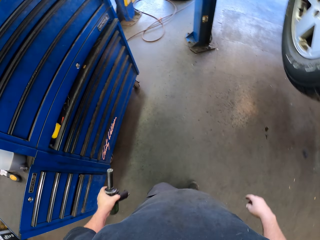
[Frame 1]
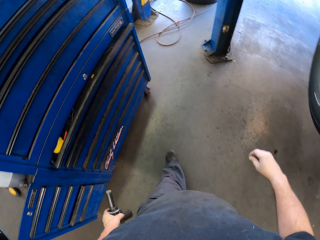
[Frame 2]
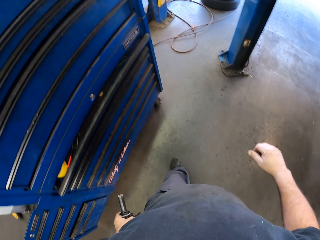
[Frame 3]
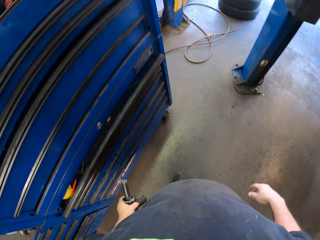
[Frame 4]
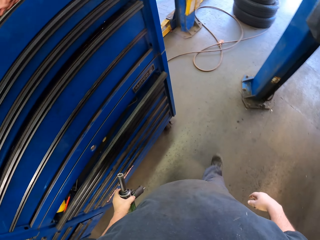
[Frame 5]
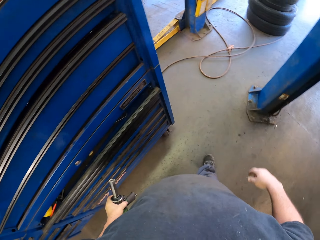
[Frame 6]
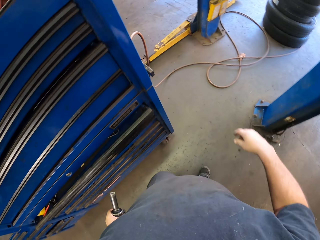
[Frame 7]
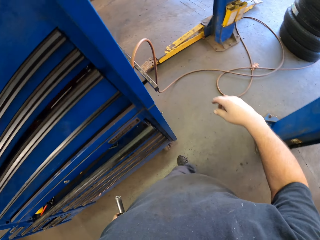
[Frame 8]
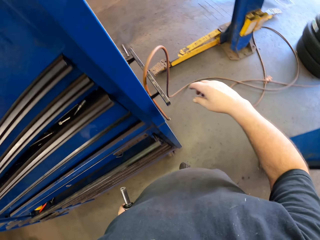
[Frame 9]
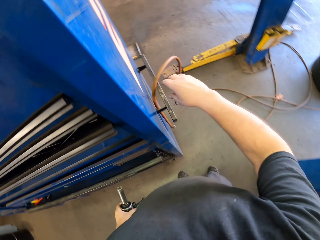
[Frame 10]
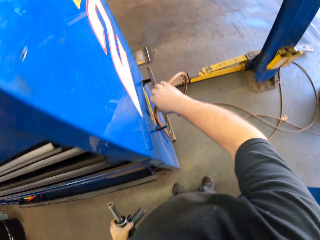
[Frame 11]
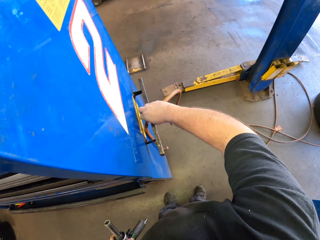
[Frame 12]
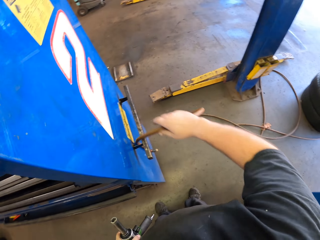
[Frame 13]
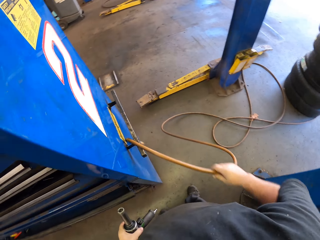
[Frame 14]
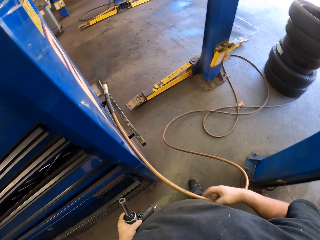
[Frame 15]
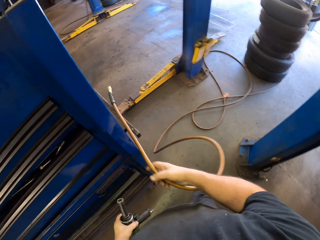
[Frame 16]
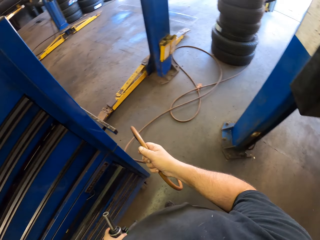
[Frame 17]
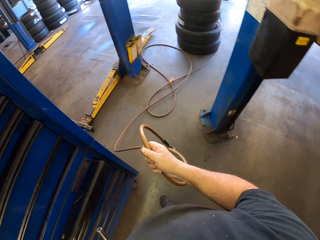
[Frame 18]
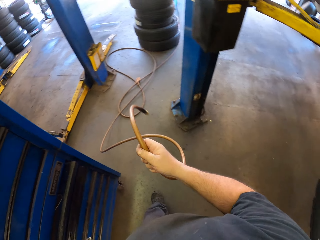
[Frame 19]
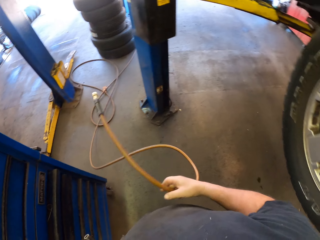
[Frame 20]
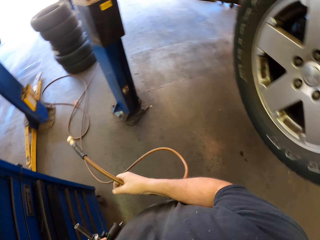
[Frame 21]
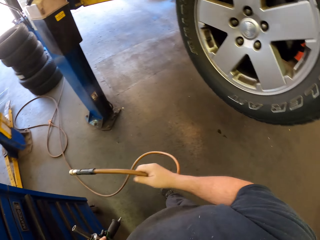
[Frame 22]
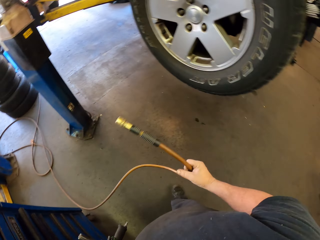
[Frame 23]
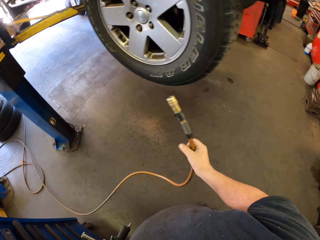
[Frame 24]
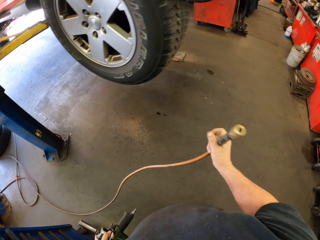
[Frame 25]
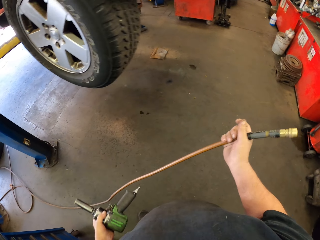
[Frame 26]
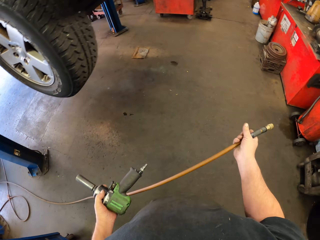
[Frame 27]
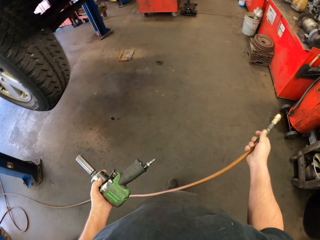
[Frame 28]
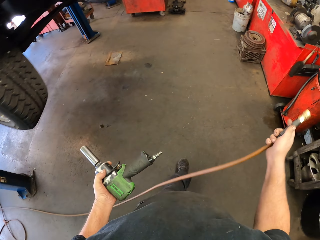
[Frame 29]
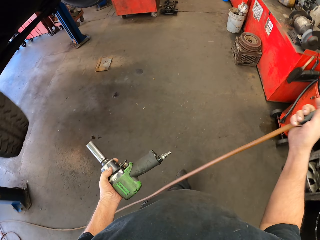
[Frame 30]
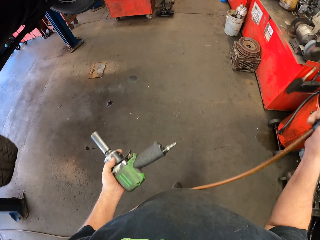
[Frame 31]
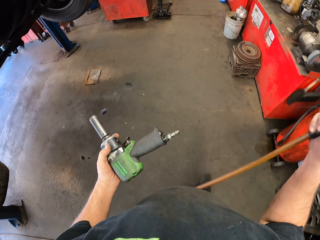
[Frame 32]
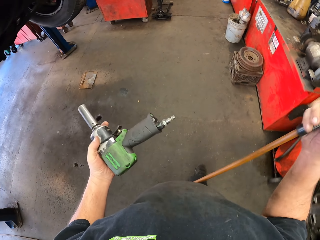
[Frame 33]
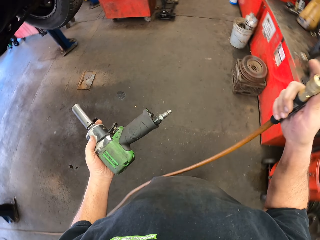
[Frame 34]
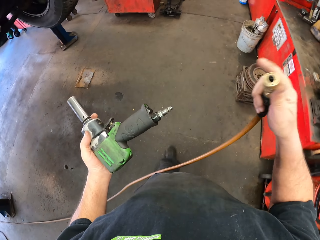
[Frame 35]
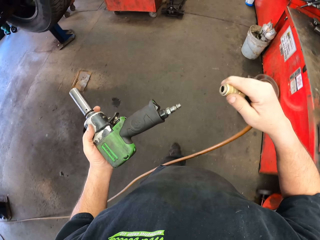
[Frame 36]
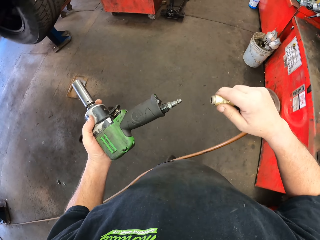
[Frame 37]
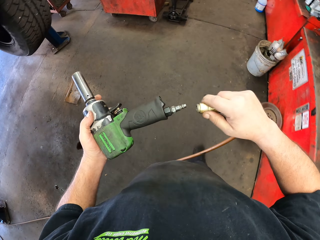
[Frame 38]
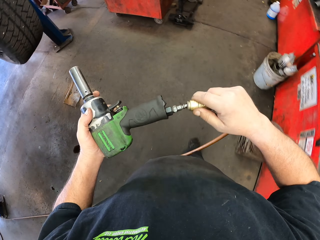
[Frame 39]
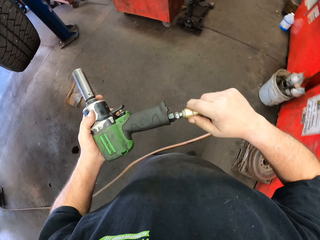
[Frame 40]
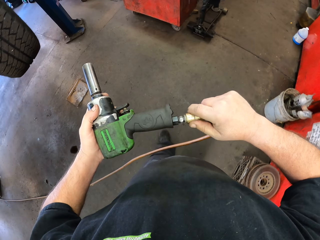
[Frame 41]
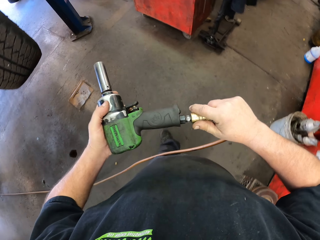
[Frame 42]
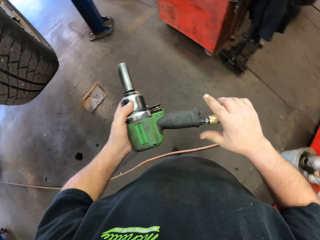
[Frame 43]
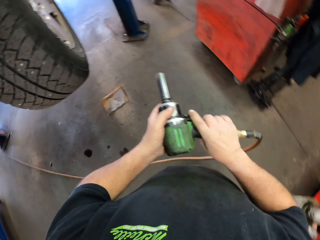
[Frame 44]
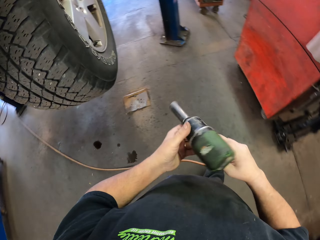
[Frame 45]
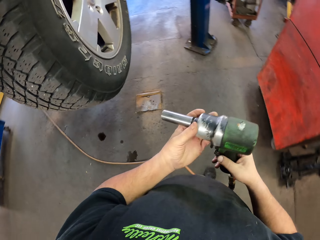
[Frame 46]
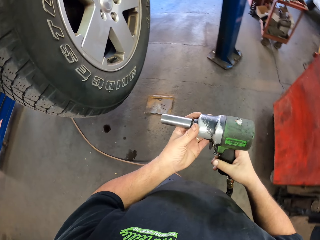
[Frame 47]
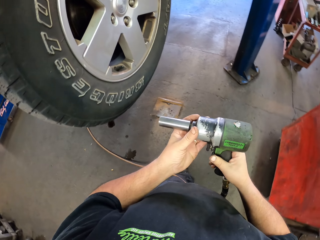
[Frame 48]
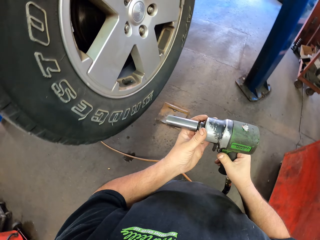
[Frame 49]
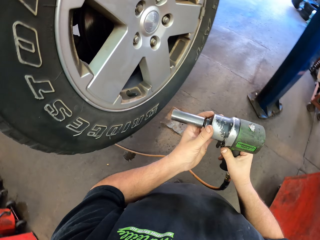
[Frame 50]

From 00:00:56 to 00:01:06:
The camera wearer walks holding the drill. They pick up a cable. They hold a pipe. They walk in the garage. They fasten the cable on the impact wrench.

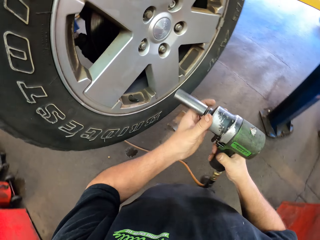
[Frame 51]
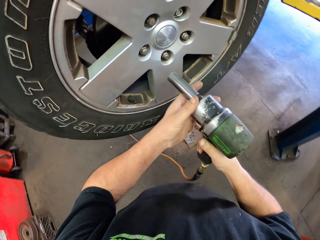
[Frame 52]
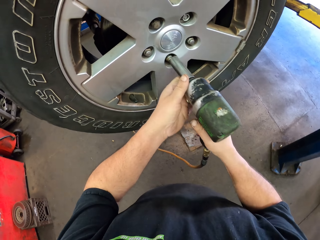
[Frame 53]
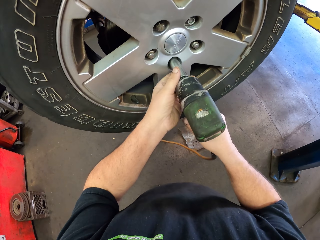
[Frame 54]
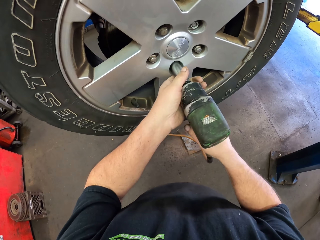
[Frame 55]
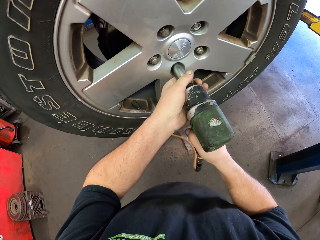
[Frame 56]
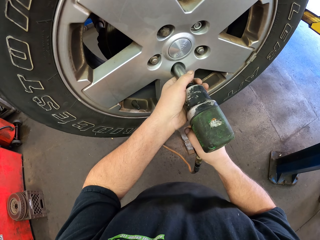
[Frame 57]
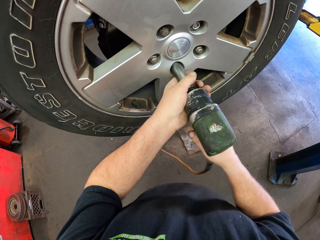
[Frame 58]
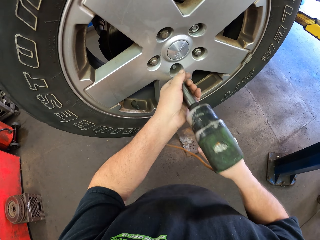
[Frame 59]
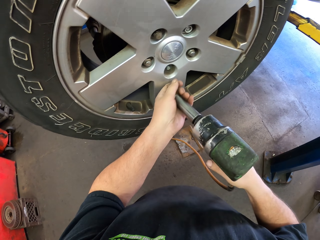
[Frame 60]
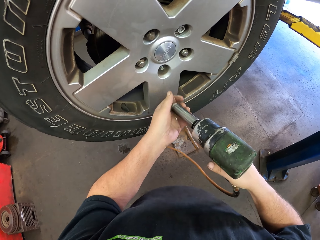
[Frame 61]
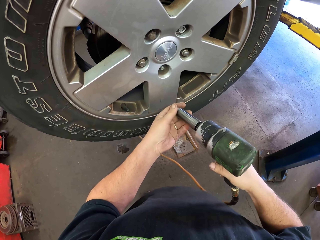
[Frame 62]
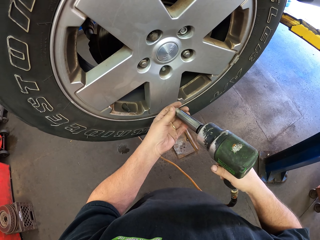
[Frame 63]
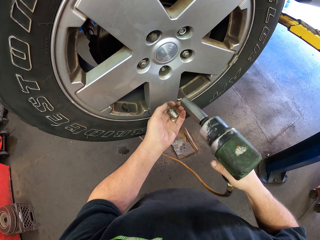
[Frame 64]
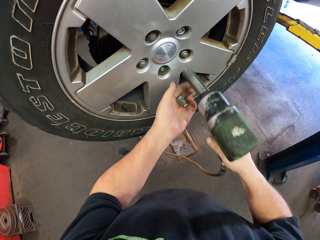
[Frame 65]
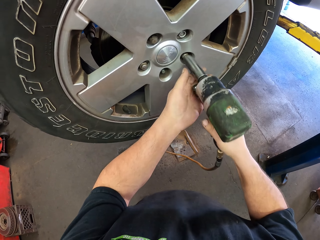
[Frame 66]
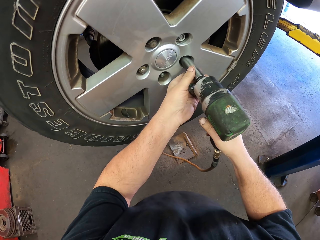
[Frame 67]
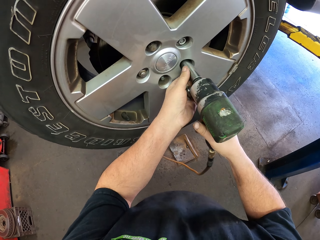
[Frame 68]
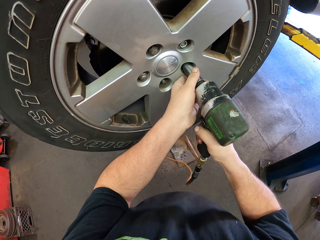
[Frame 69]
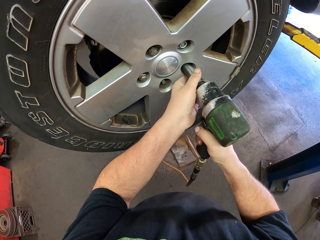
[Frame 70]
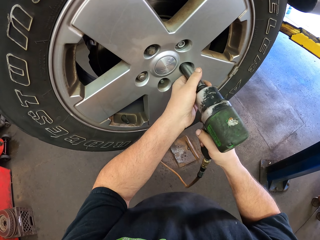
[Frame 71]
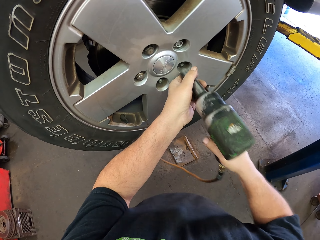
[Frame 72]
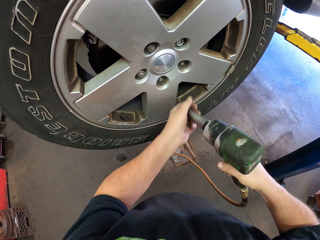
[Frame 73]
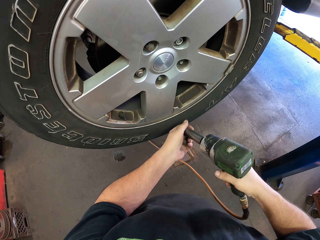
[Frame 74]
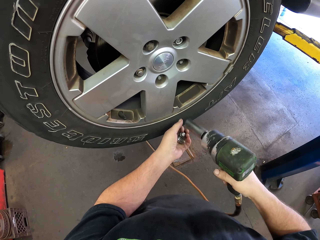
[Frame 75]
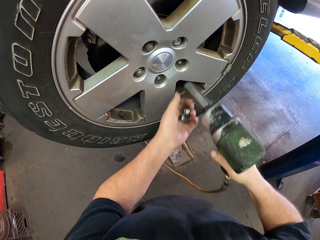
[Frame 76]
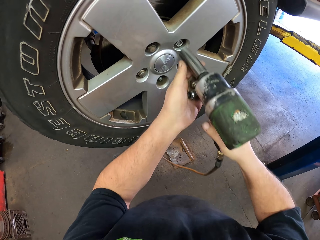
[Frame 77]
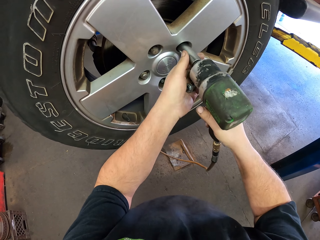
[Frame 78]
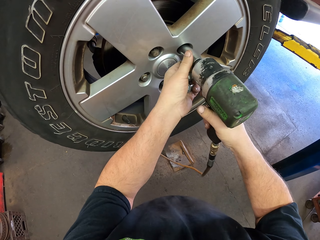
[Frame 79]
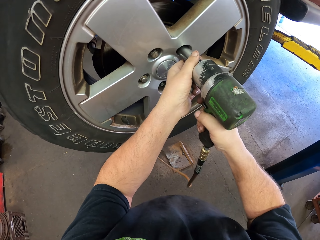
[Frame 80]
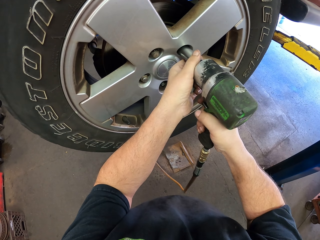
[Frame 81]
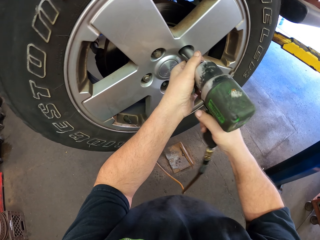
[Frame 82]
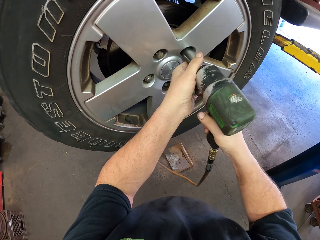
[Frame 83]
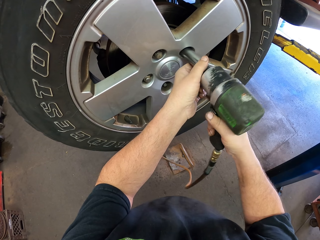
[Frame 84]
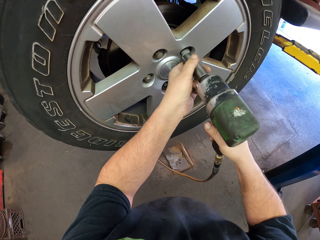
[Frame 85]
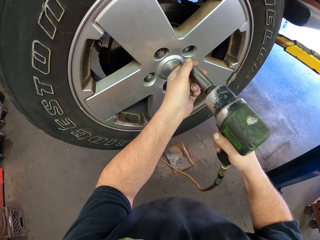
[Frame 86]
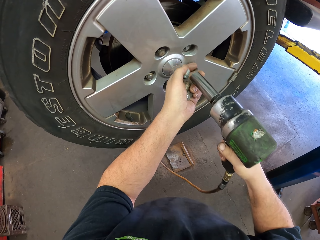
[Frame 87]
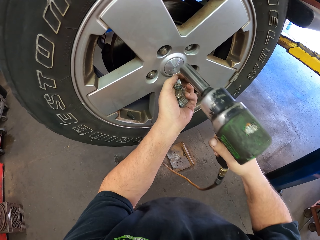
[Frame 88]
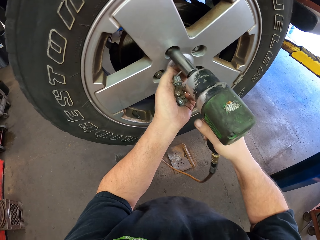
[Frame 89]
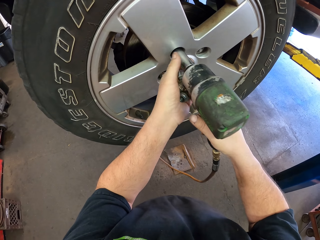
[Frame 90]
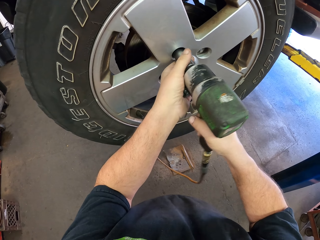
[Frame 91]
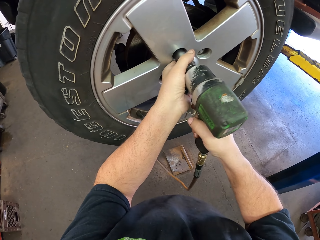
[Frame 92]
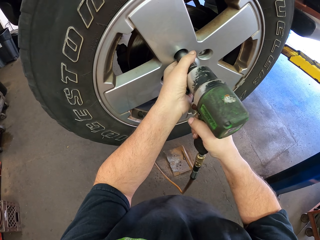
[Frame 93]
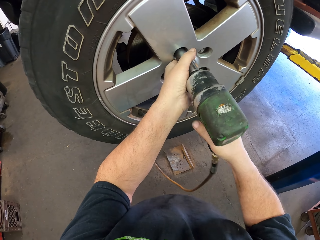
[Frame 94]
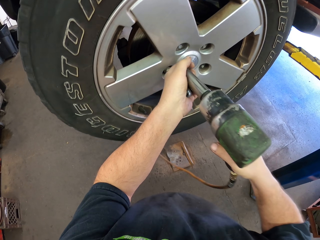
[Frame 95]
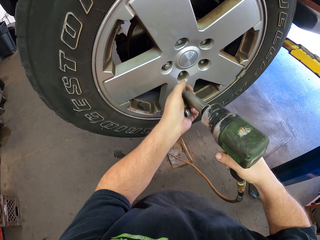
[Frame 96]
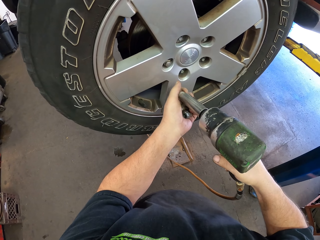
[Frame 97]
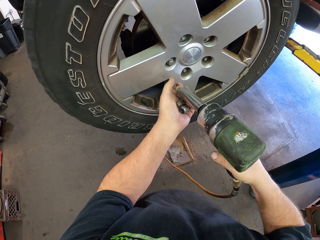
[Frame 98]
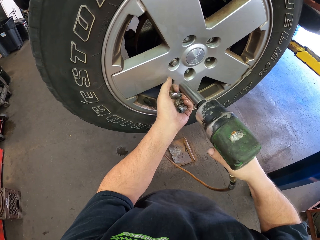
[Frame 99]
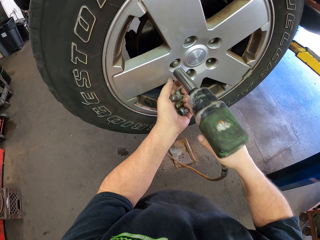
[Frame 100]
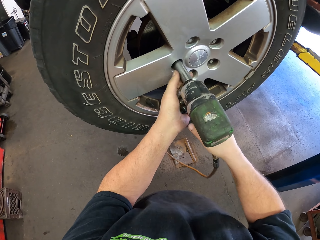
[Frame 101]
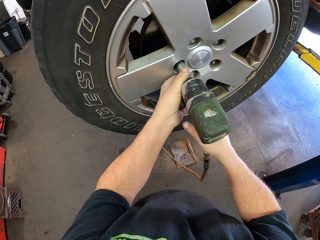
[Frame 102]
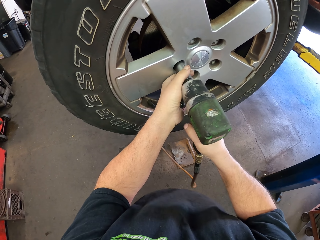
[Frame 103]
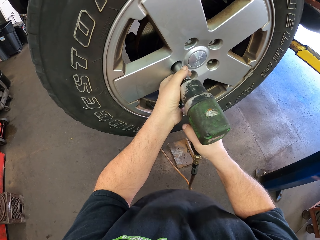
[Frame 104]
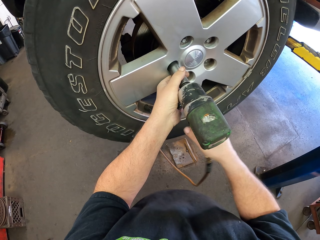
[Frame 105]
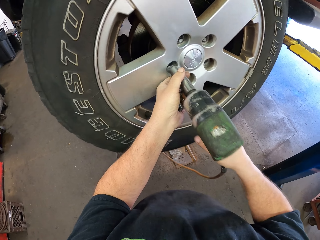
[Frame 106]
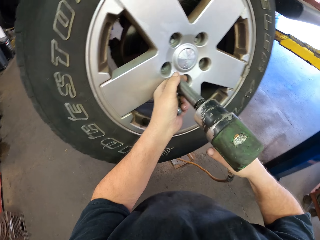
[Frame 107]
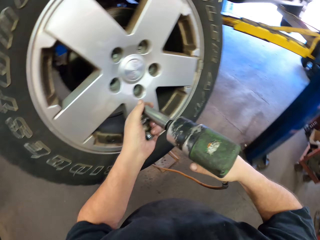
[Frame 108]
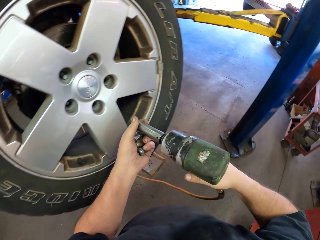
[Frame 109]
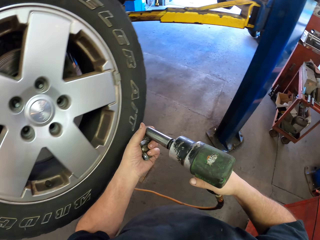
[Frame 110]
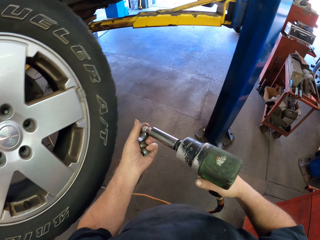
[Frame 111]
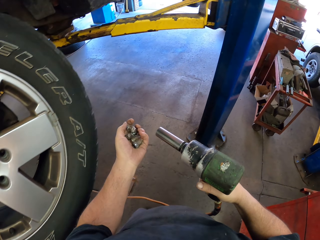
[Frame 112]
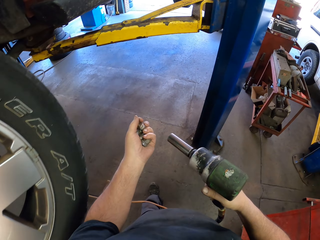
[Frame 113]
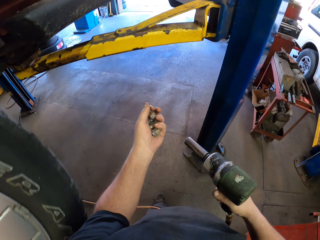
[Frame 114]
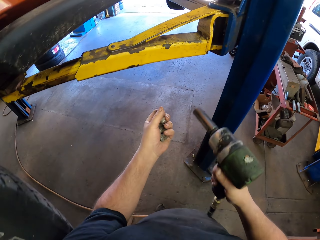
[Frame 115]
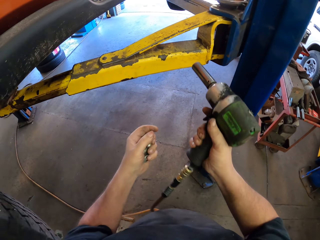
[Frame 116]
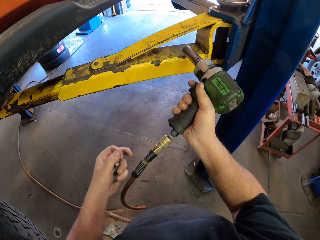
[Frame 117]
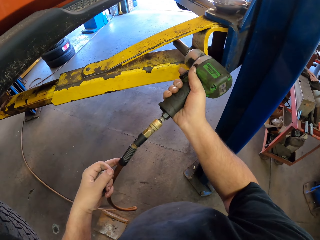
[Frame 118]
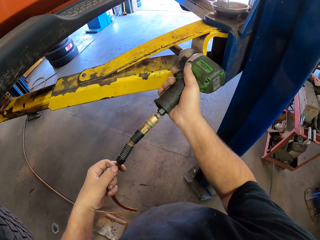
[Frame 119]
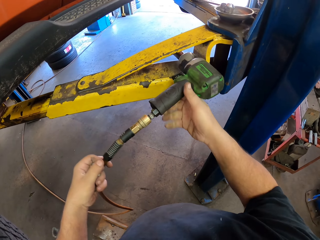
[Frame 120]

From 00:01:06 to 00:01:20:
The camera wearer unfastens a nut with the impact wrench from the rim. They remove the nut on the impact wrench. They unfasten the nut with the impact wrench. They remove the nut on the impact wrench. They unfasten the nut with the impact wrench. They remove the nut on the impact wrench. They unfasten the nut with the impact wrench. They remove the nut on the impact wrench. They unfasten the nut with the impact wrench. They remove the nut on the impact wrench. They walk in the garage.
